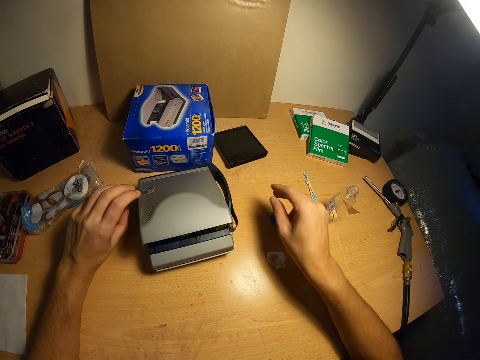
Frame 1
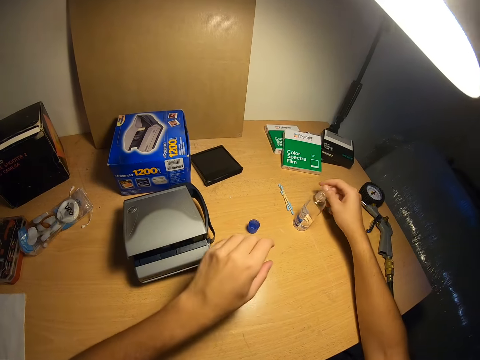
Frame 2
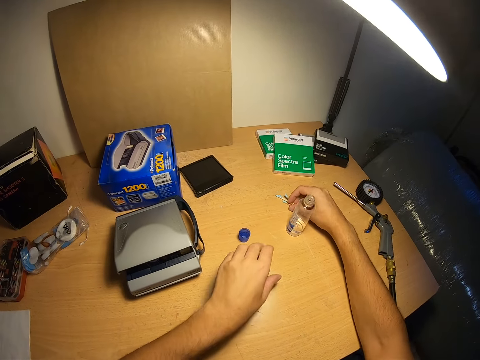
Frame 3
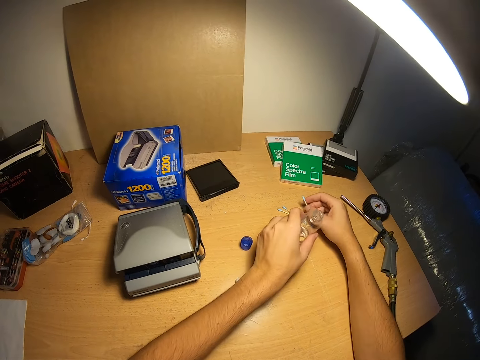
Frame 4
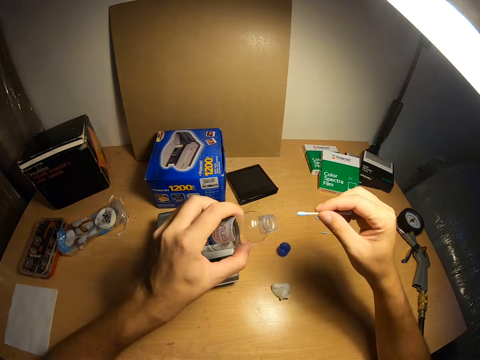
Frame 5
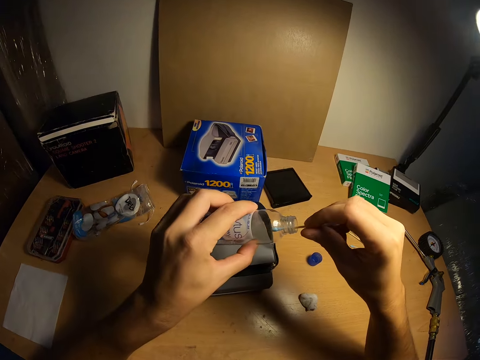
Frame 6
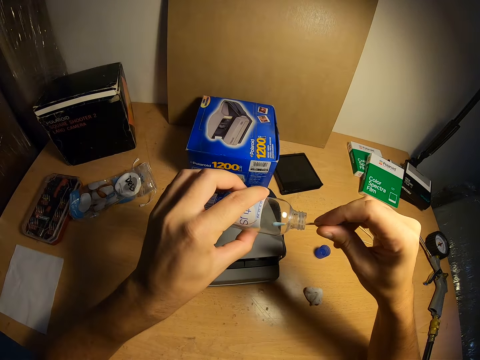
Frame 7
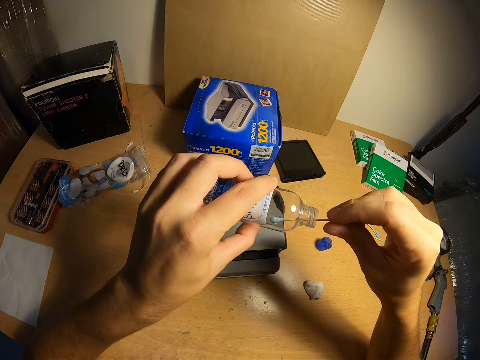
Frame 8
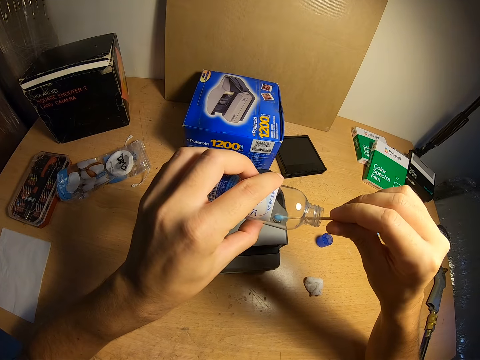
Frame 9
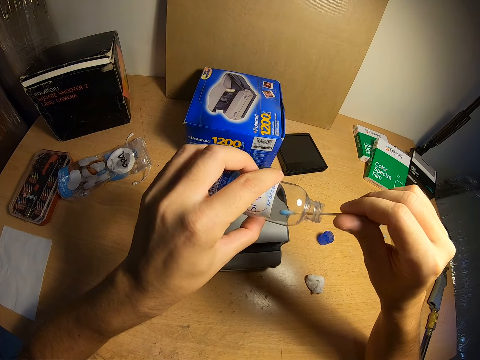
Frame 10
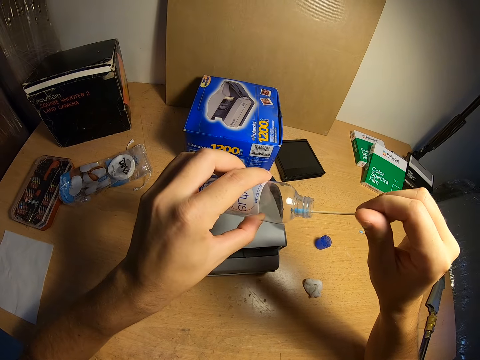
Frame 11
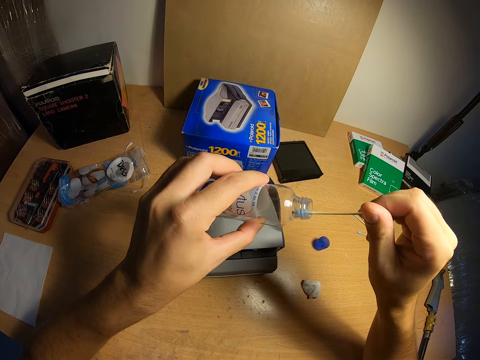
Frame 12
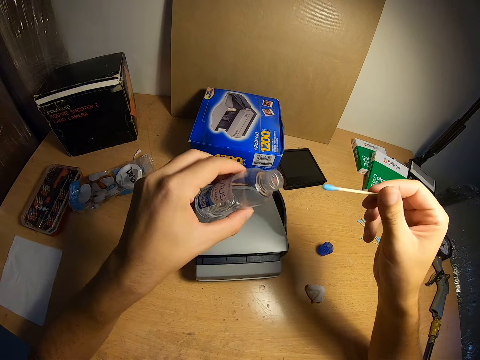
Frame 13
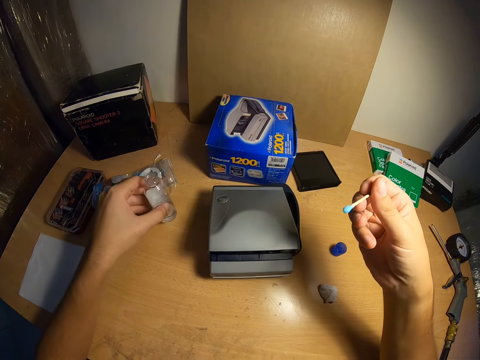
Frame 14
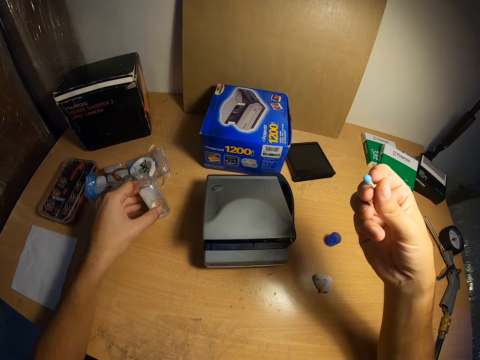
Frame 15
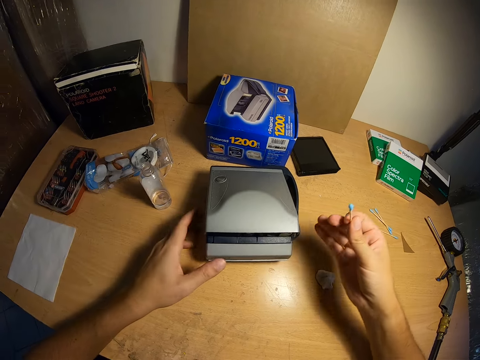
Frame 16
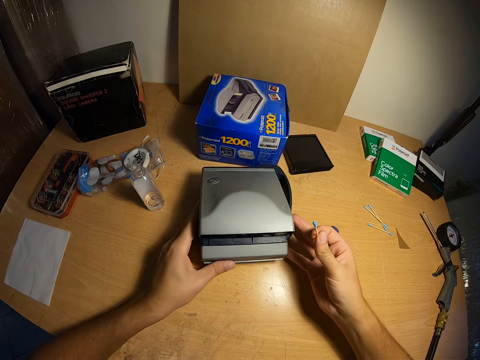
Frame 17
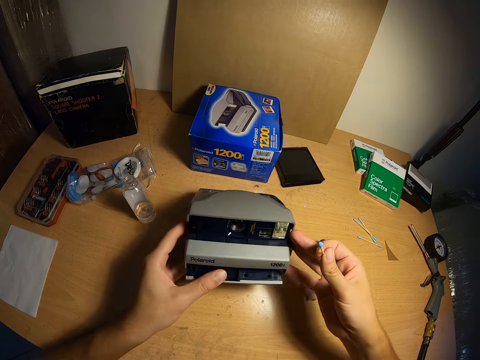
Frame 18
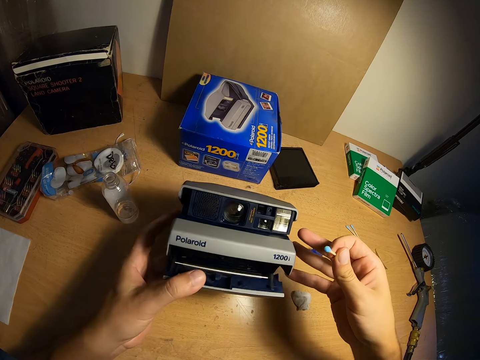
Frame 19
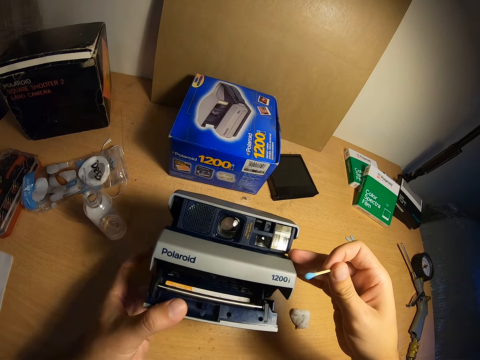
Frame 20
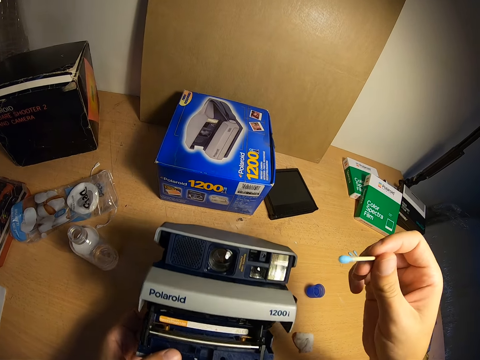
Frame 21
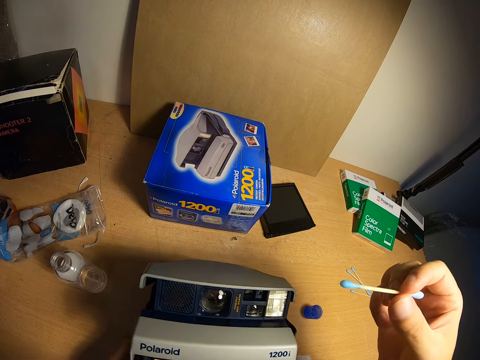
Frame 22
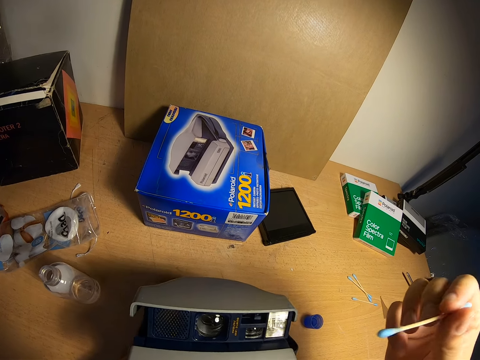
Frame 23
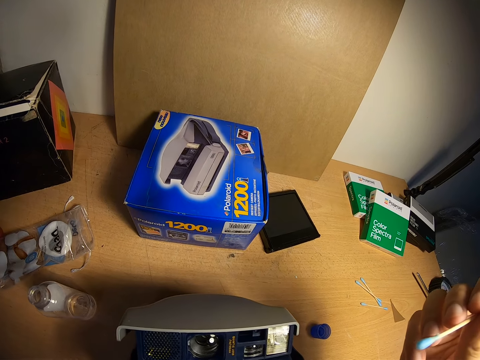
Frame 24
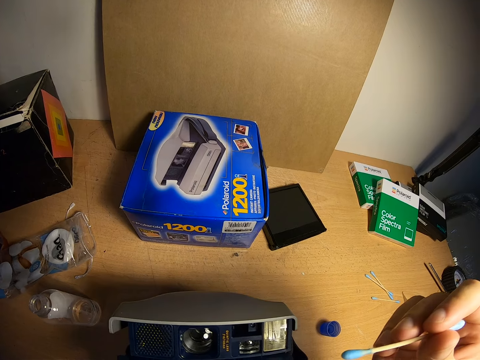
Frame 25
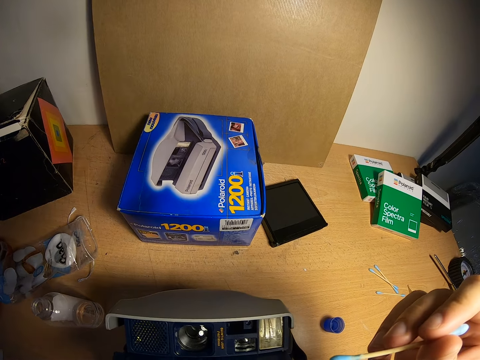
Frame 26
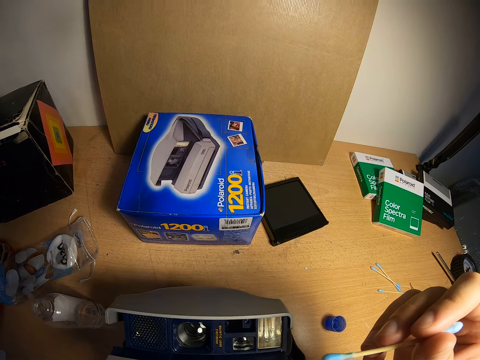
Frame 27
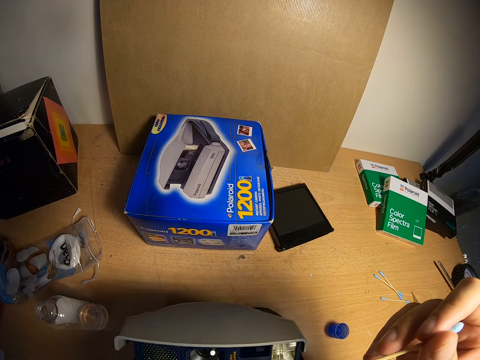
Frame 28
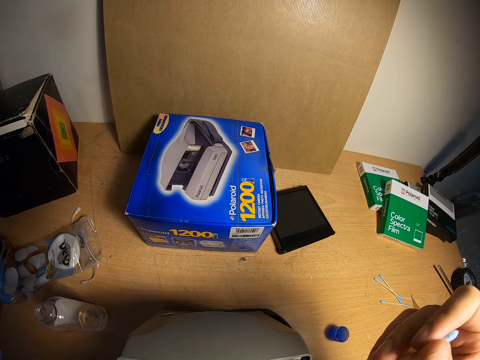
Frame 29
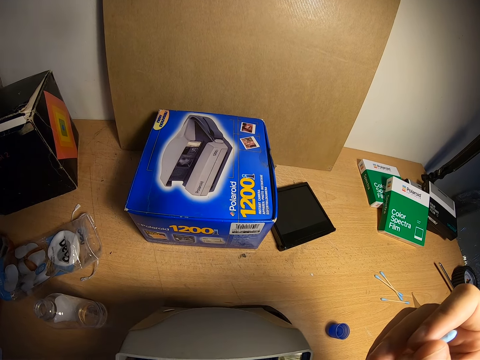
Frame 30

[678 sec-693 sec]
The camera wearer closes the camera. He removes both hands from the camera. He grabs cotton buds with his right hand. He grabs a bottle of liquid with his left hand. He picks up both the bottle of liquid and the cotton bud. He dips the cotton bud into the bottle of liquid in his hand. He removes the cotton bud from the bottle of liquid. He drops the bottle of liquid in his left hand on the table. He grabs the camera with both hands. He lifts up the camera with both hands, and opens the film eject slot of the camera. He holds the cotton bud.

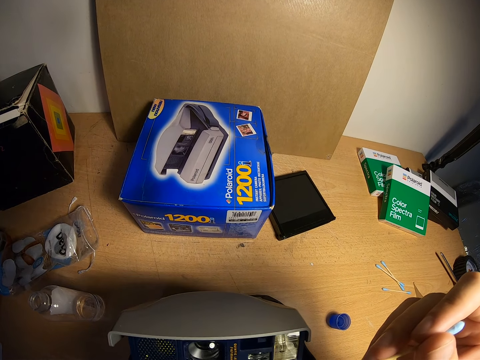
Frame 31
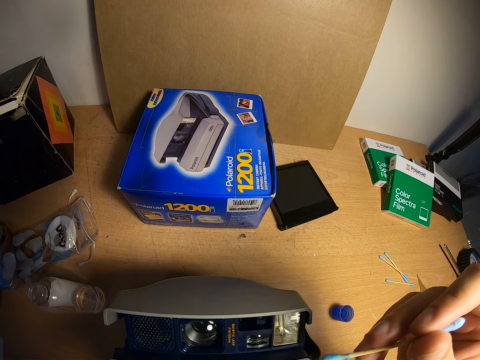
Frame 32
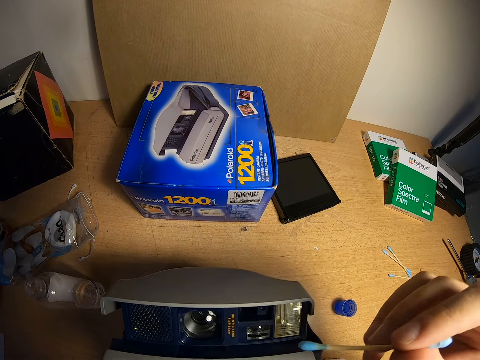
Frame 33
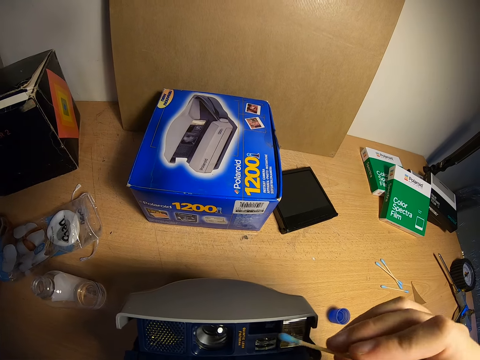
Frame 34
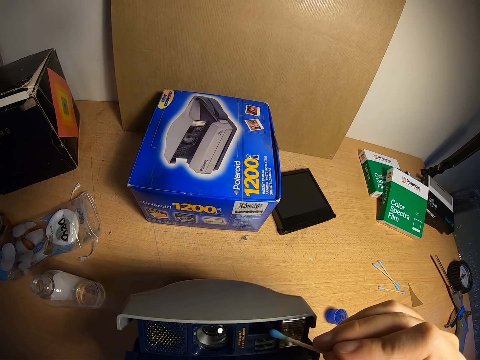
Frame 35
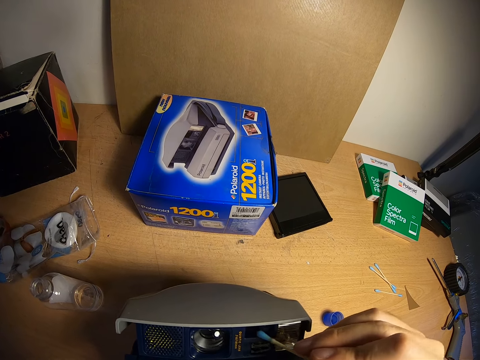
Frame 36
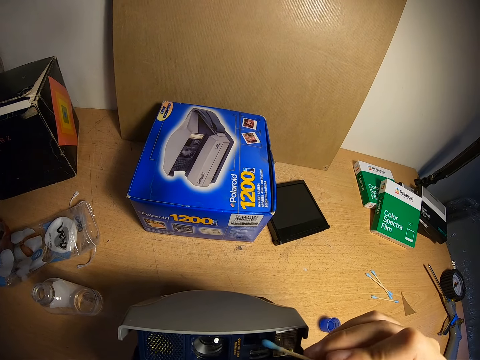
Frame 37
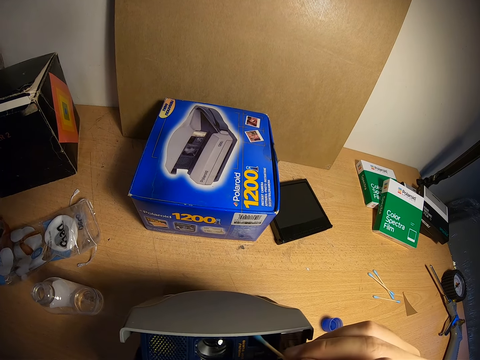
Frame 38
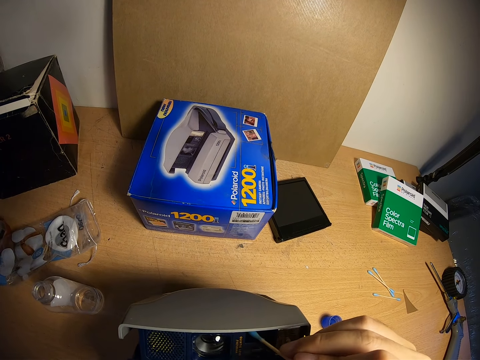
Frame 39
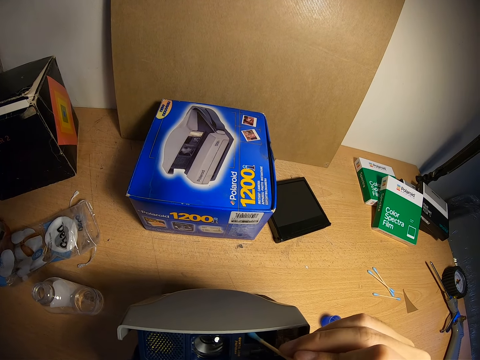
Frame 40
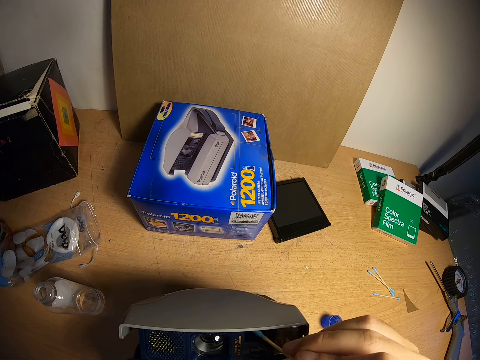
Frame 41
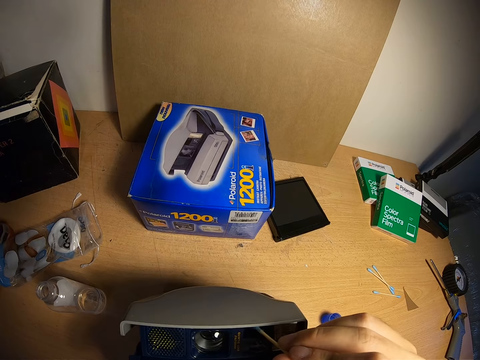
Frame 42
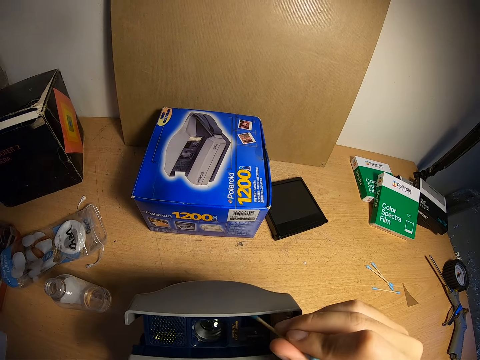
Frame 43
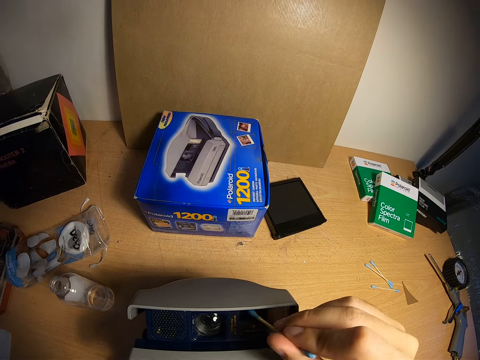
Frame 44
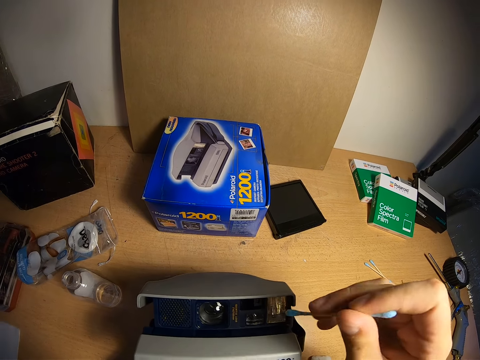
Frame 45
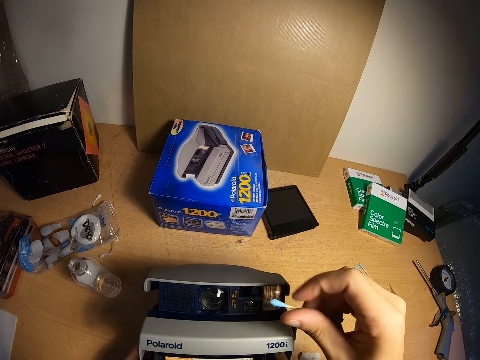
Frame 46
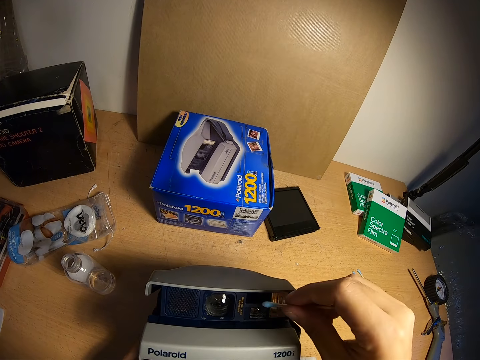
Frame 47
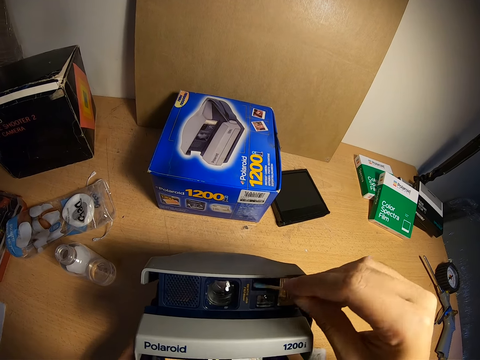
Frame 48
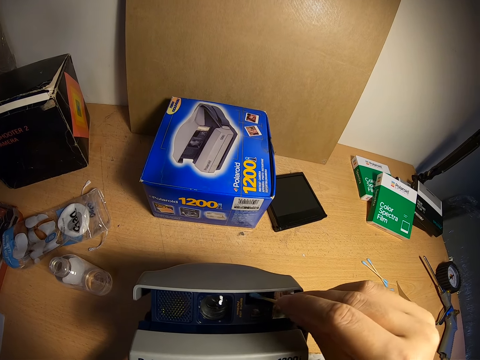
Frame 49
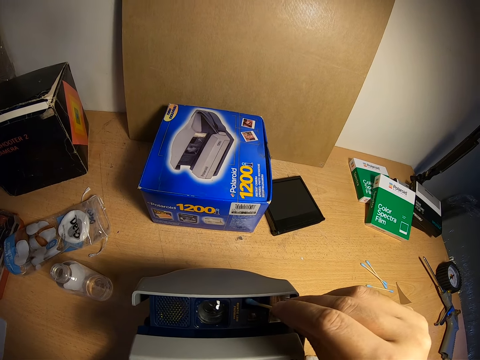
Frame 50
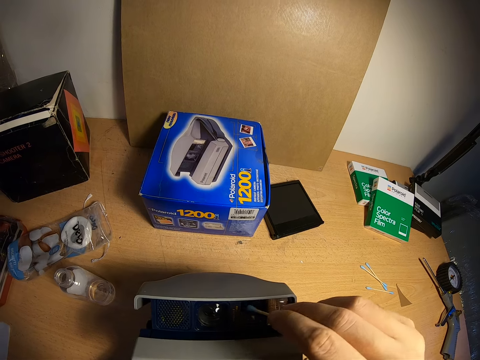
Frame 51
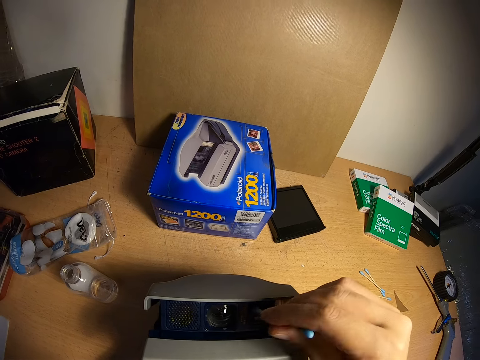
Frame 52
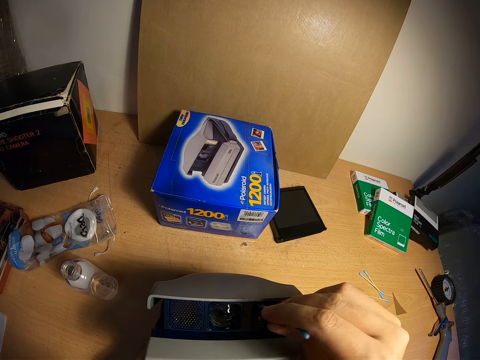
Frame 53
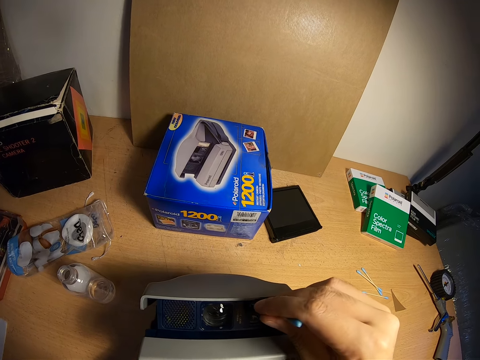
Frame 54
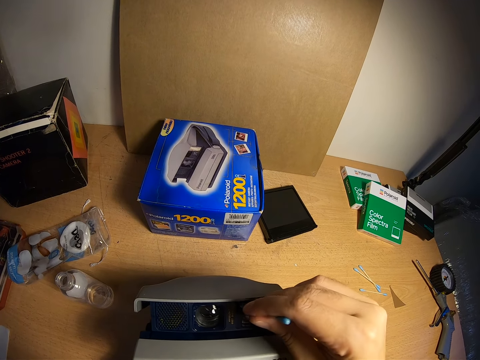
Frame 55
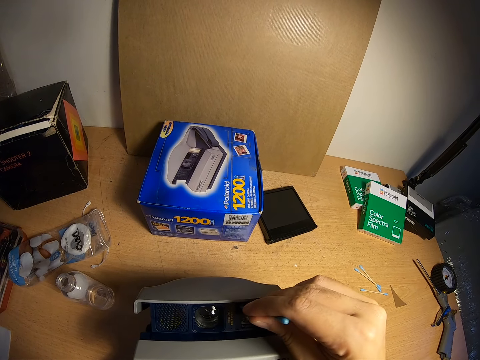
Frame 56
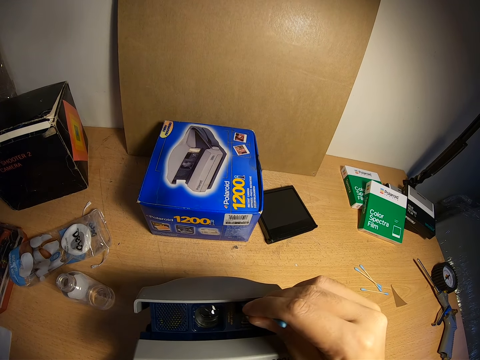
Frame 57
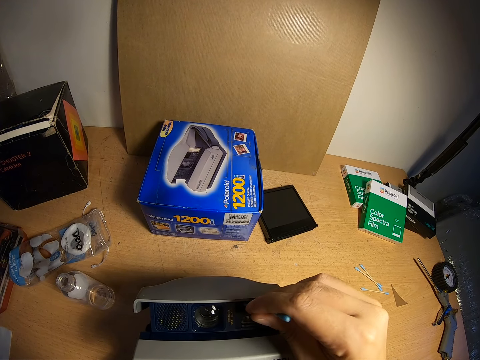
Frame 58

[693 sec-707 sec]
The camera wearer cleans the viewfinder window with the cotton bud. They clean the viewfinder window with the cotton bud again.
